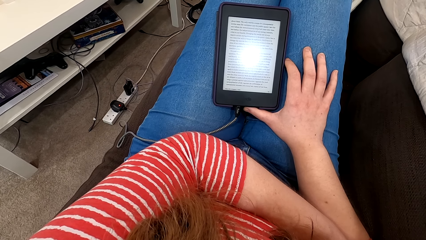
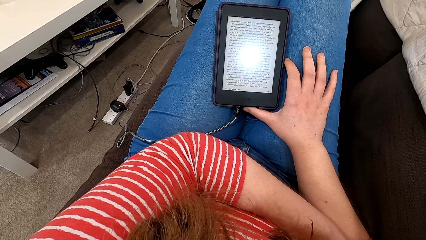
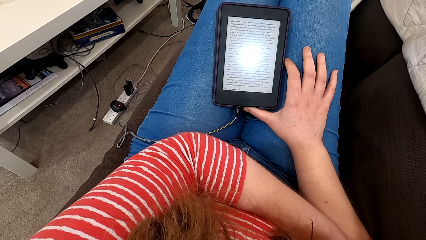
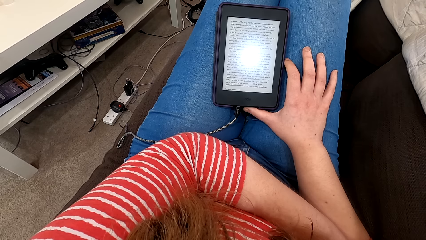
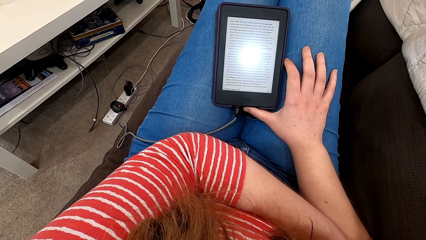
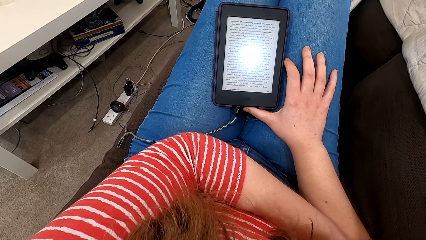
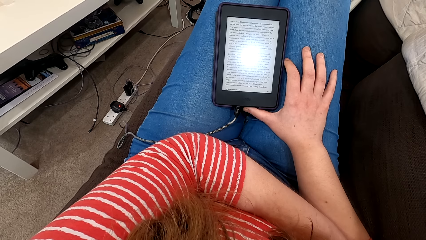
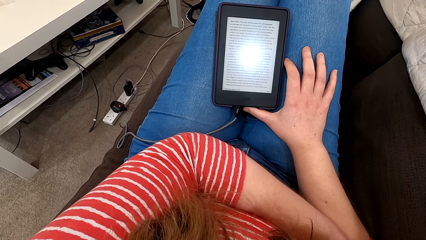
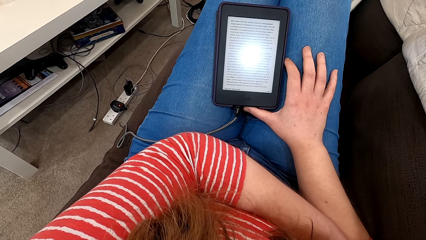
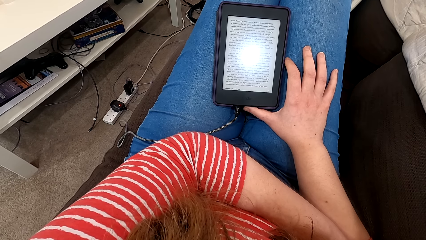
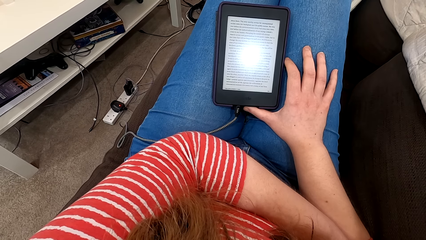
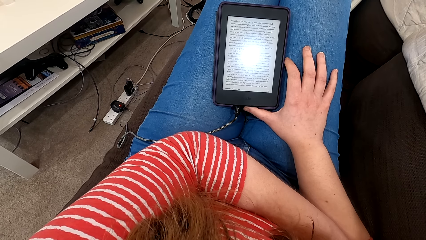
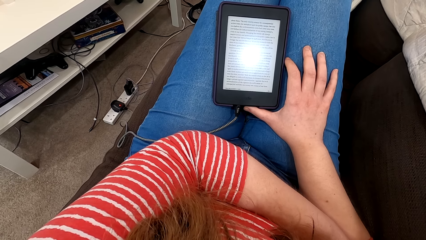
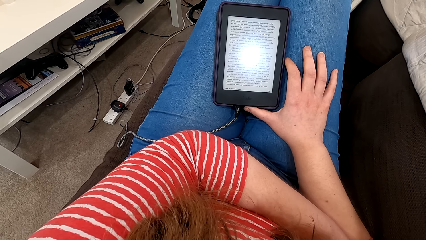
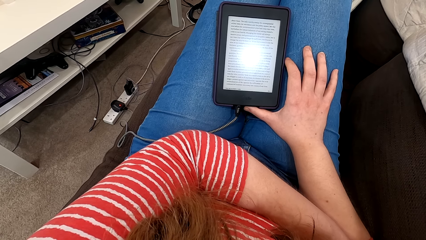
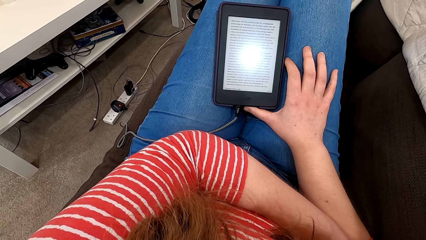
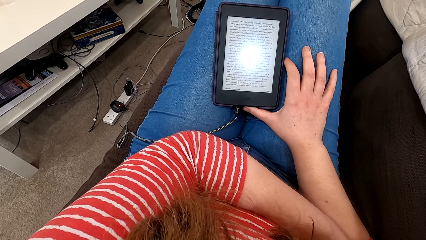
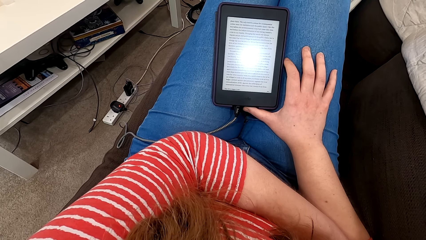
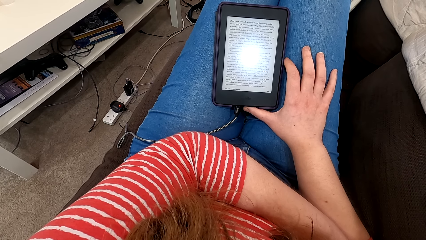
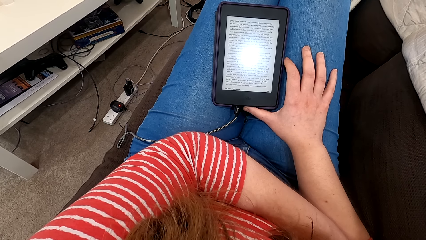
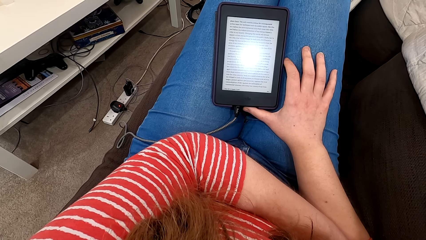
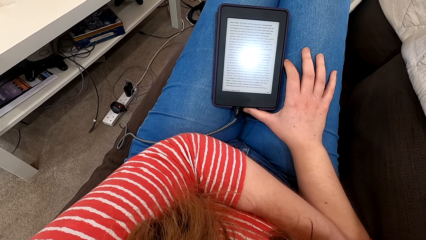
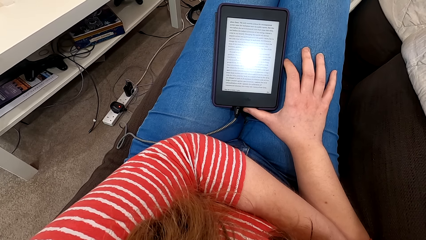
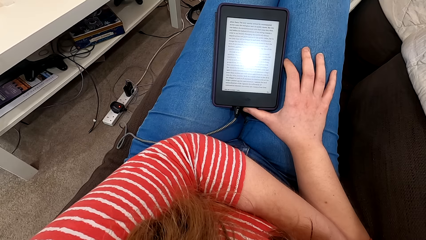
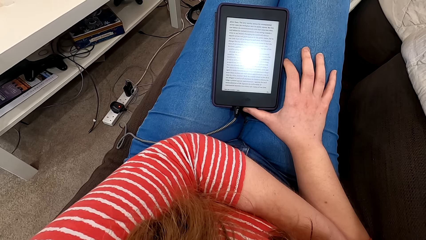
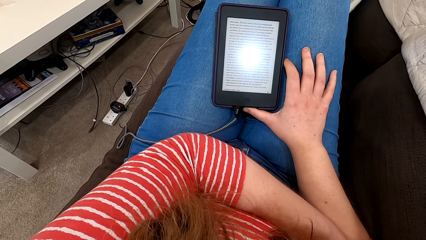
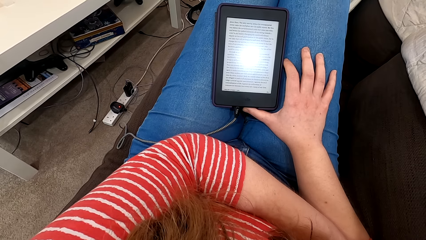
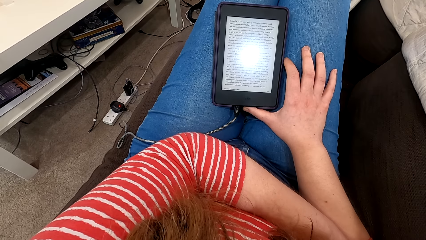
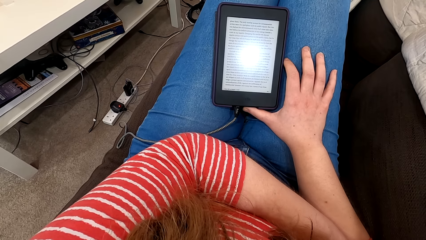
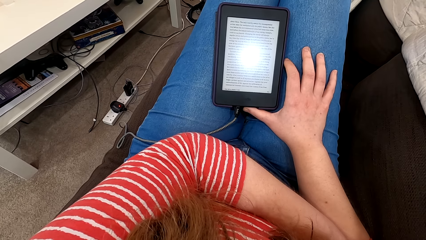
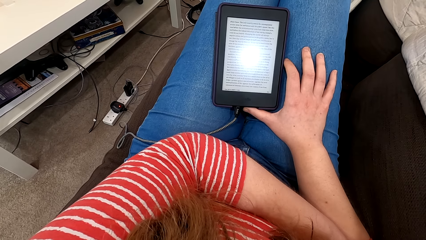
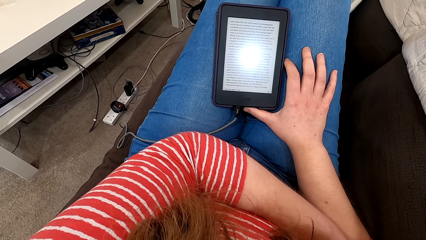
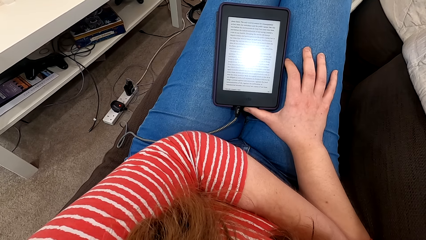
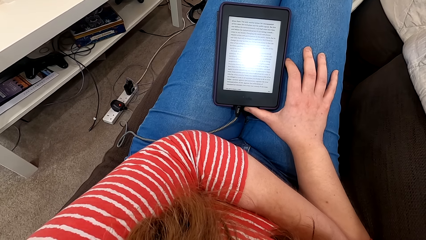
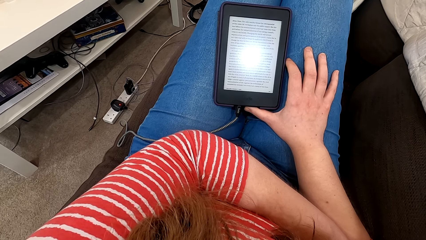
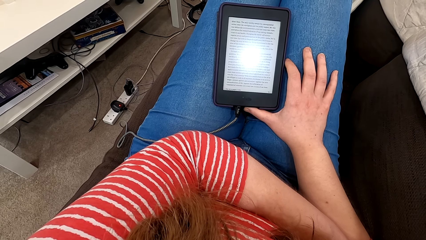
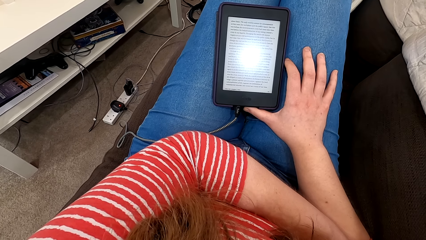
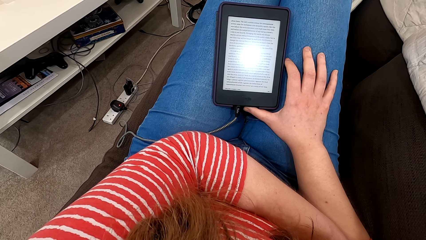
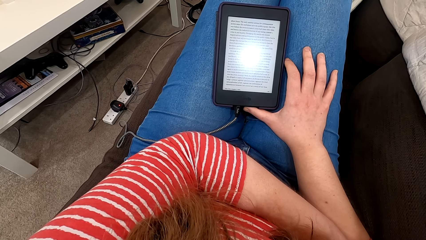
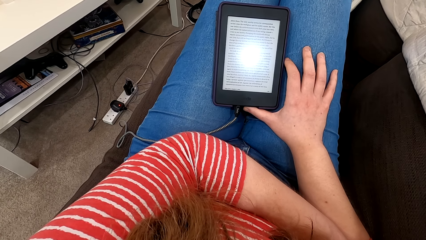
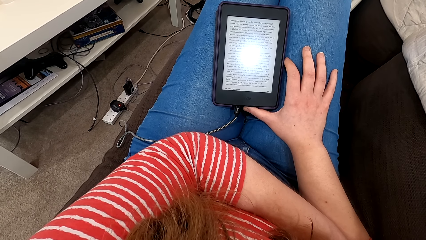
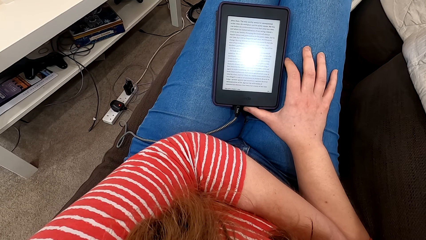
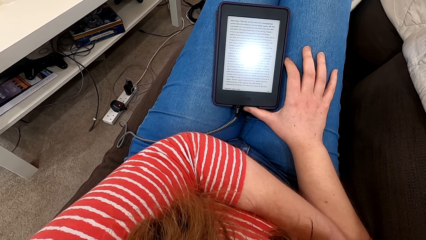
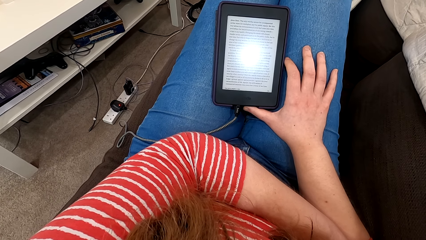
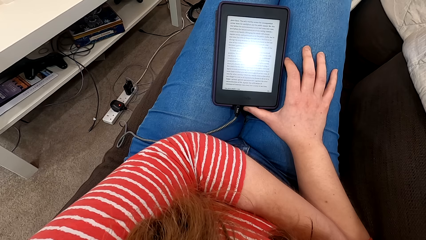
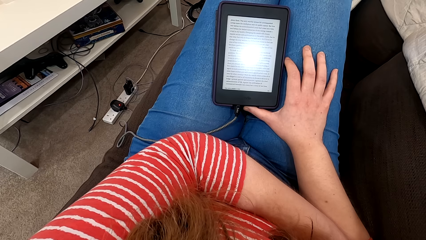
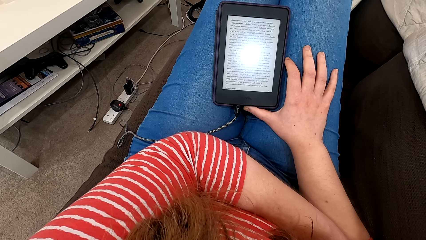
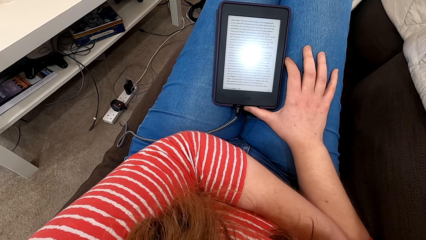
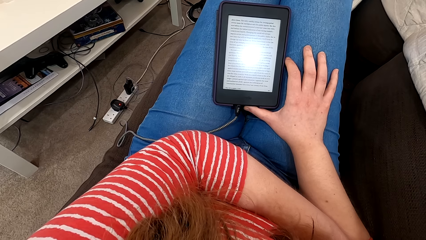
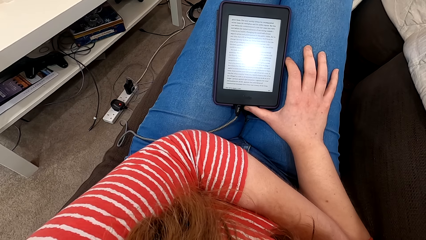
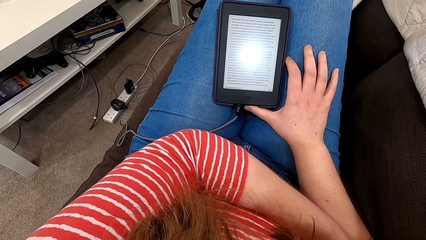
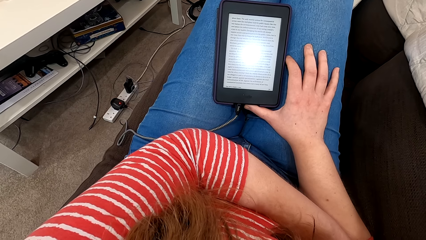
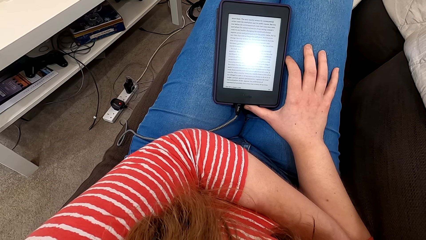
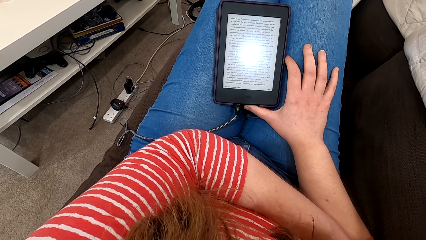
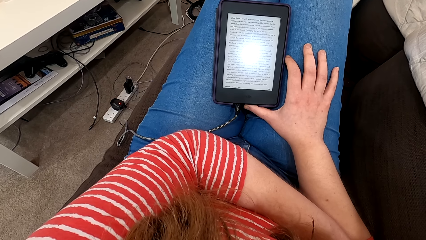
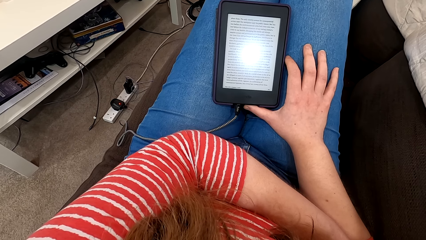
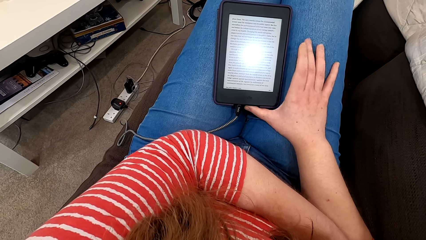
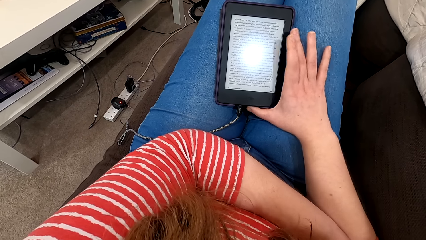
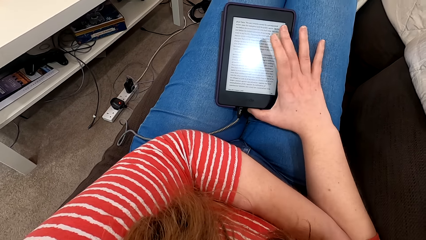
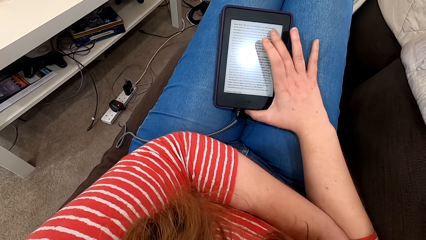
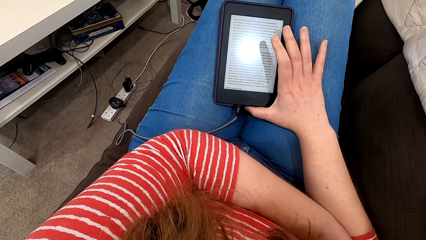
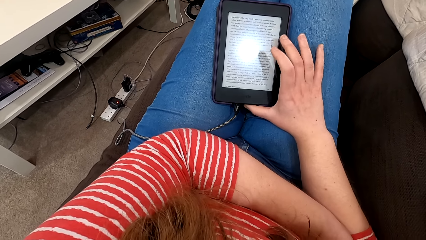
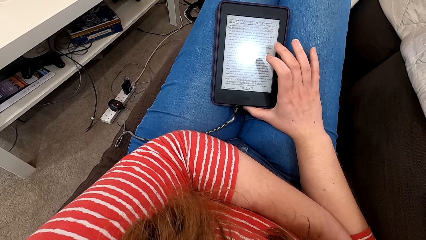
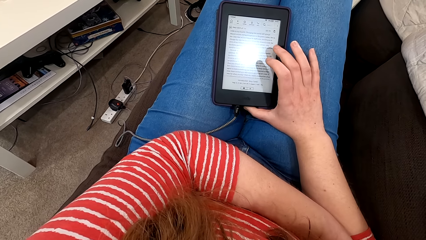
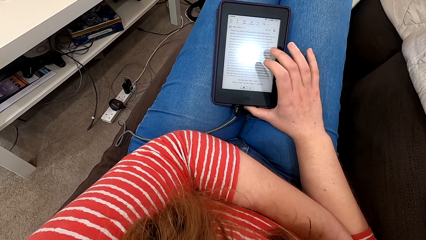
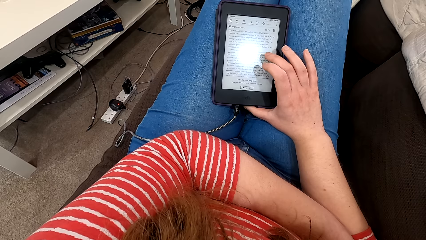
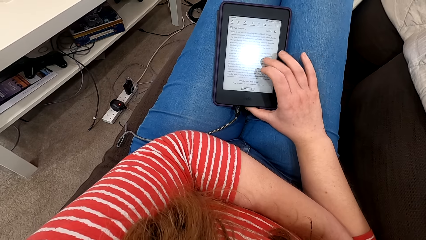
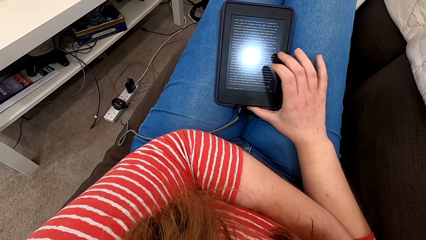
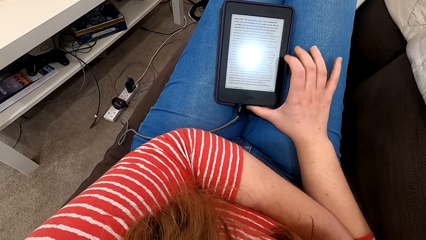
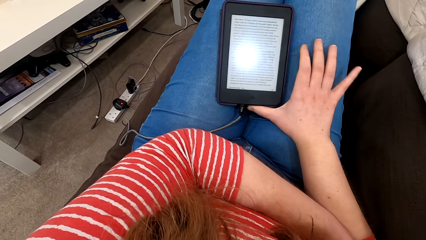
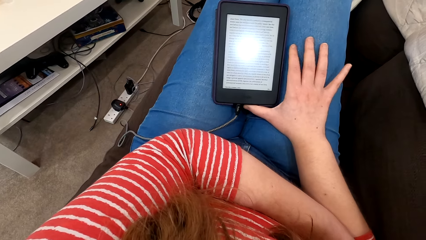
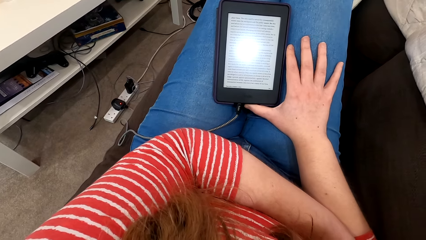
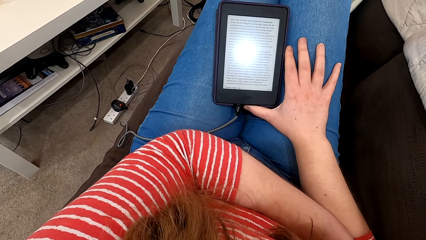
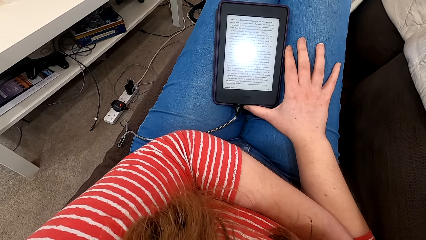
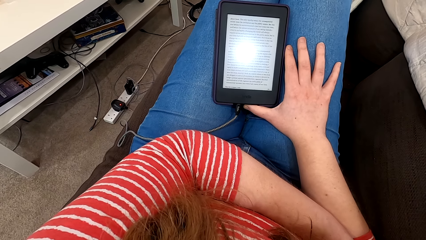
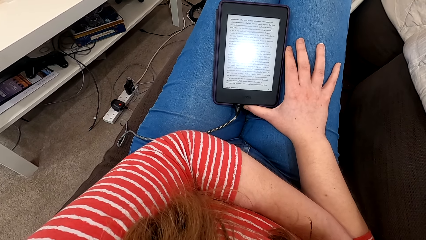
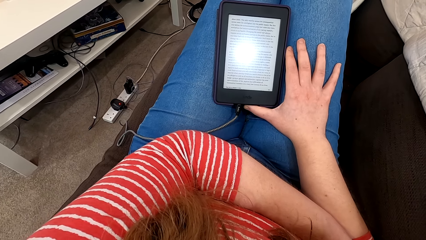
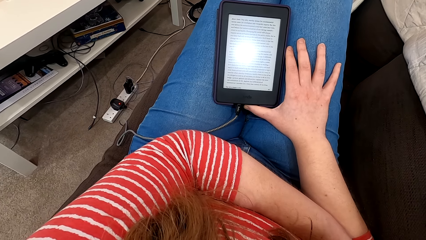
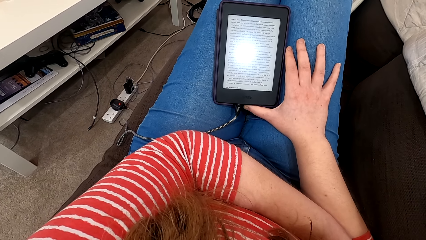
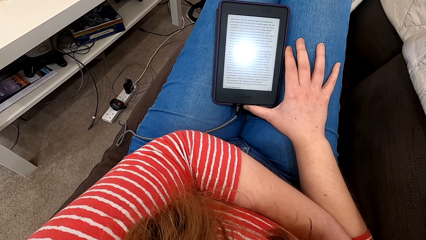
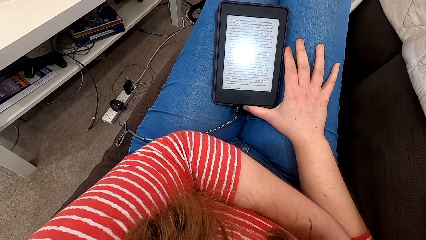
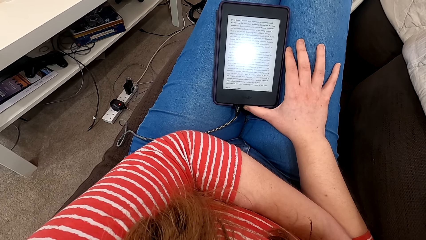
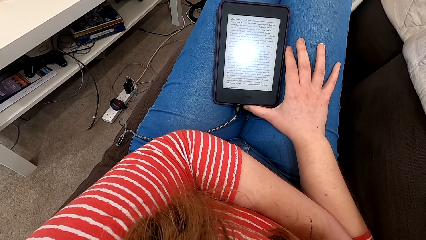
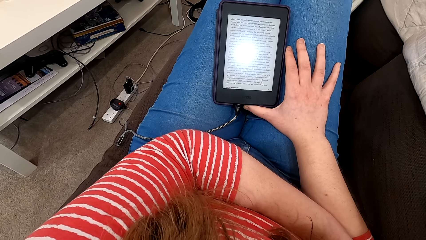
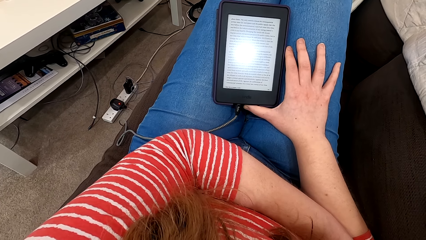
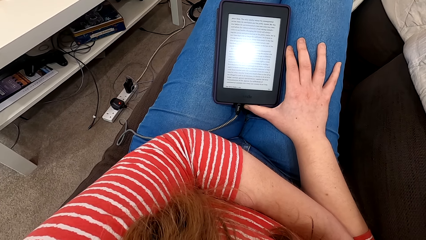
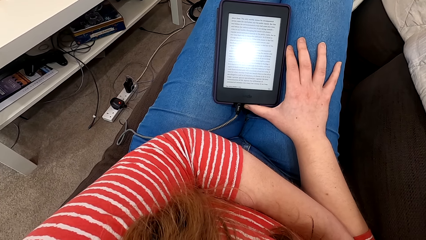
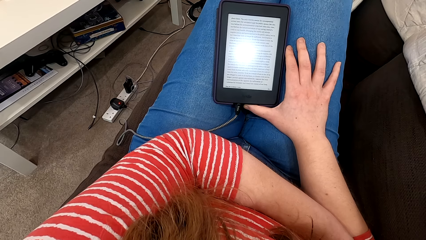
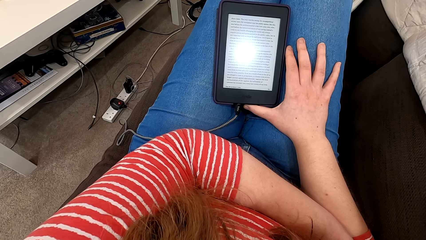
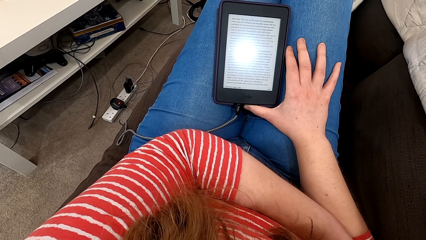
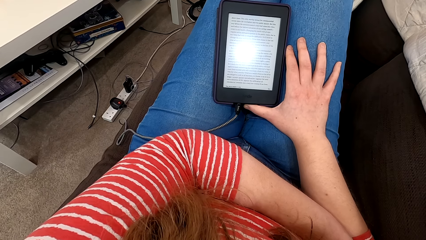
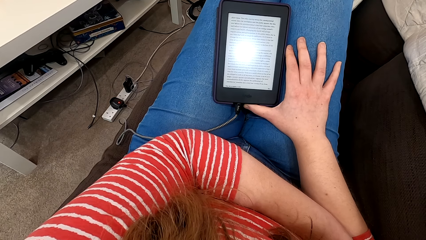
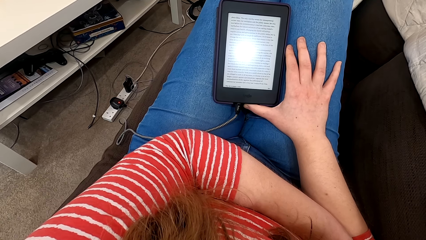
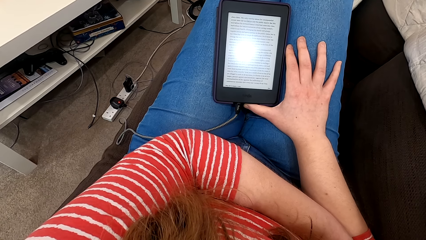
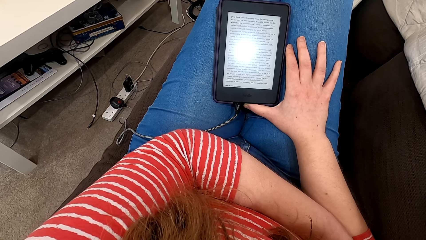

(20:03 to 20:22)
The camera wearer taps the screen of the phone. They read on the phone.
